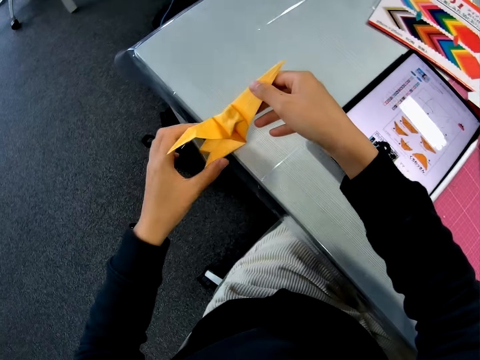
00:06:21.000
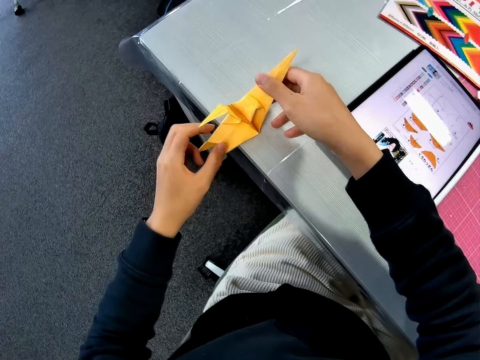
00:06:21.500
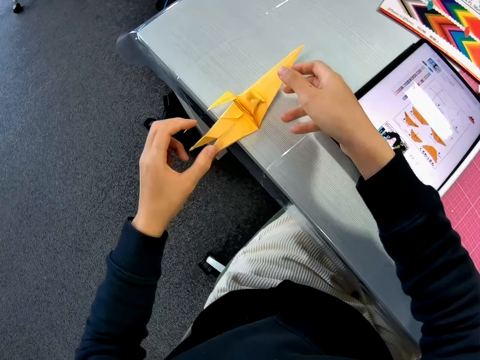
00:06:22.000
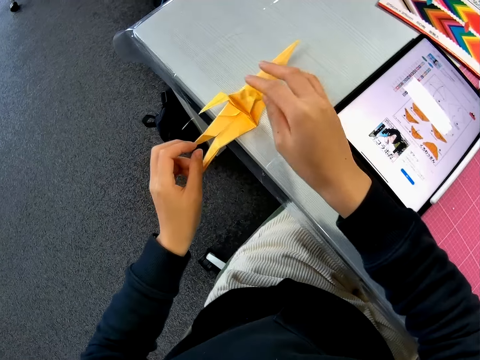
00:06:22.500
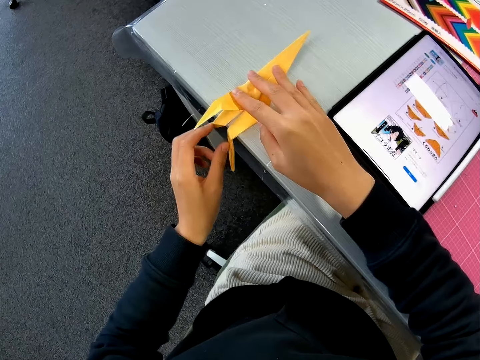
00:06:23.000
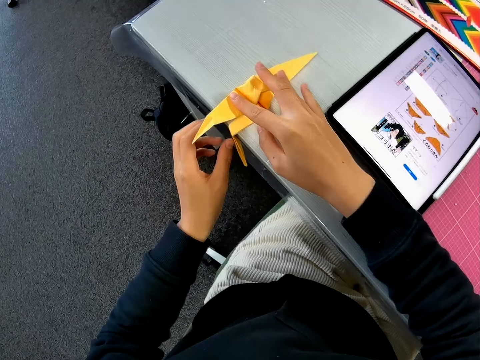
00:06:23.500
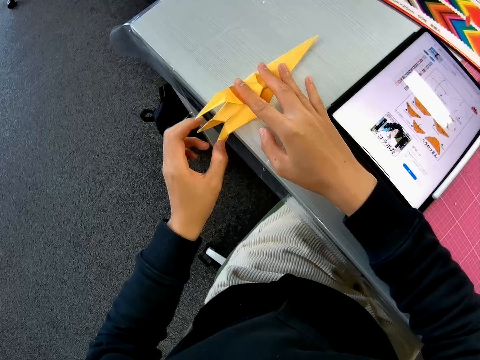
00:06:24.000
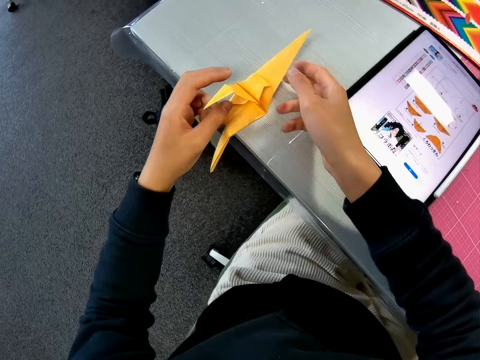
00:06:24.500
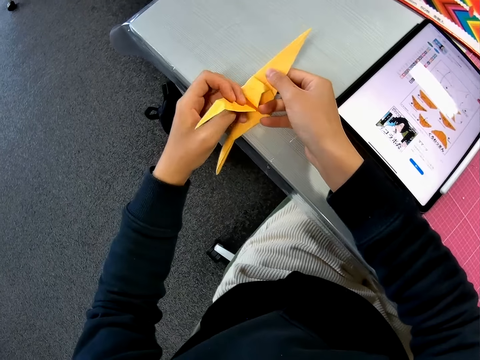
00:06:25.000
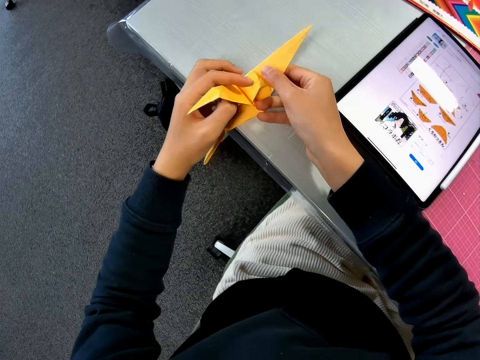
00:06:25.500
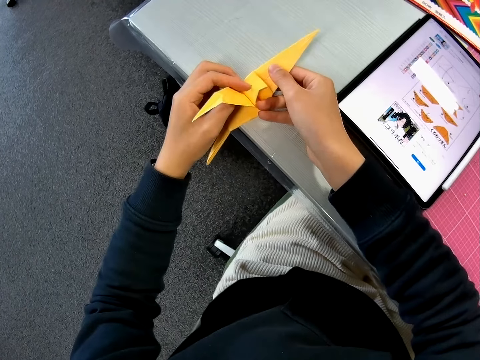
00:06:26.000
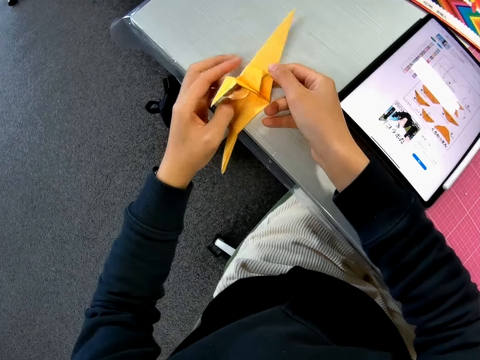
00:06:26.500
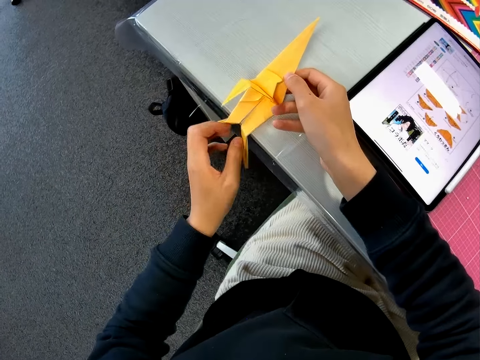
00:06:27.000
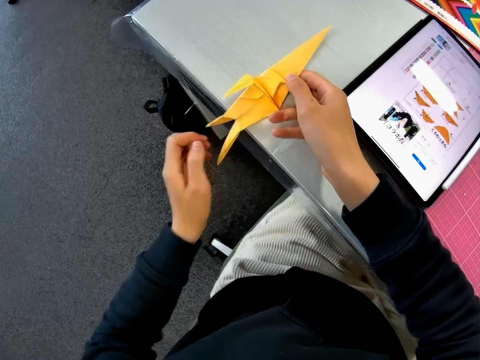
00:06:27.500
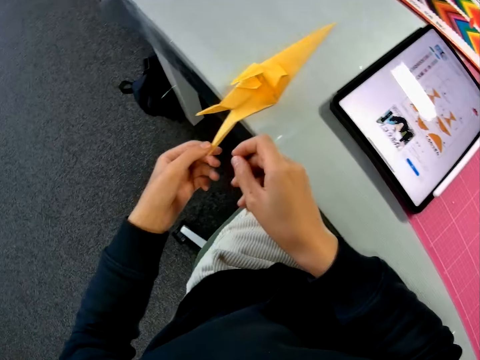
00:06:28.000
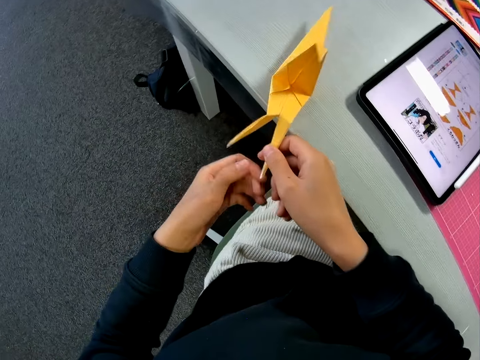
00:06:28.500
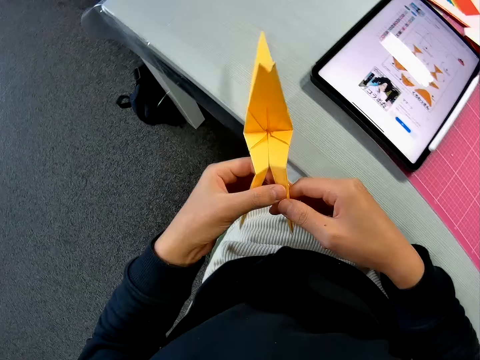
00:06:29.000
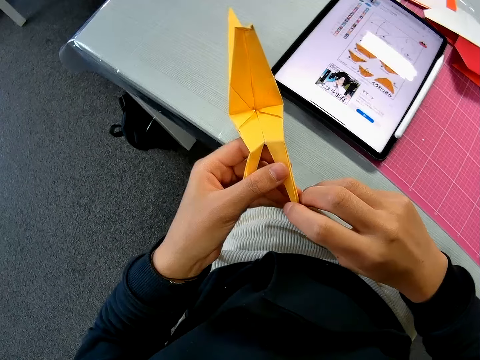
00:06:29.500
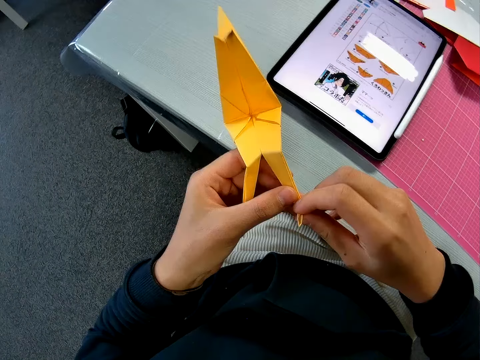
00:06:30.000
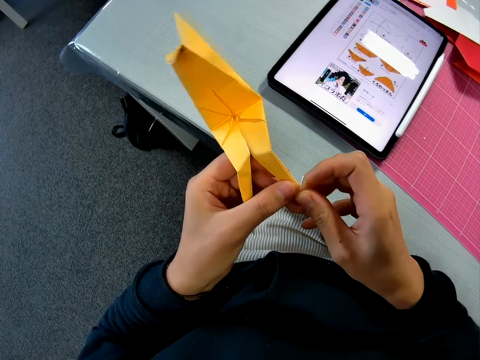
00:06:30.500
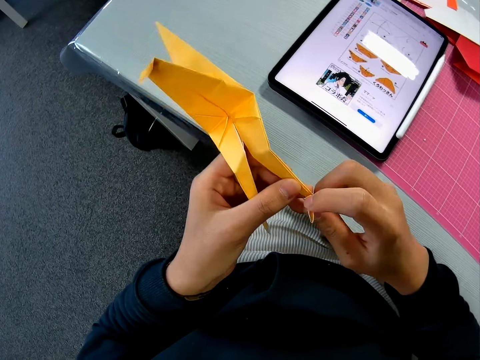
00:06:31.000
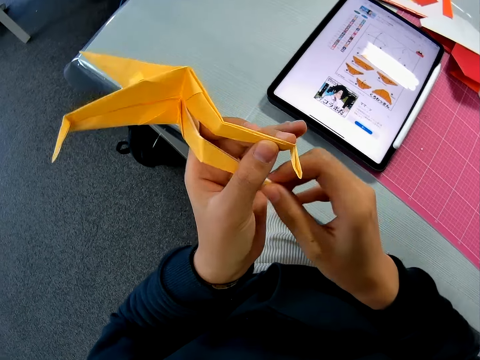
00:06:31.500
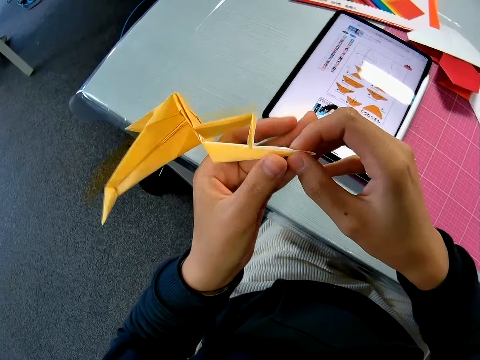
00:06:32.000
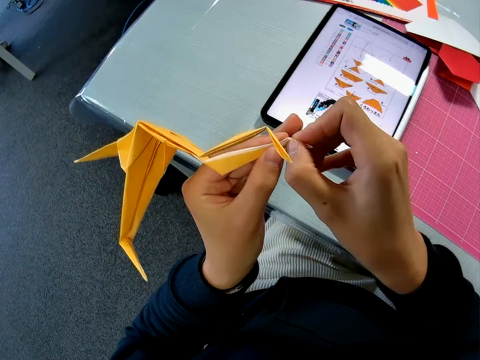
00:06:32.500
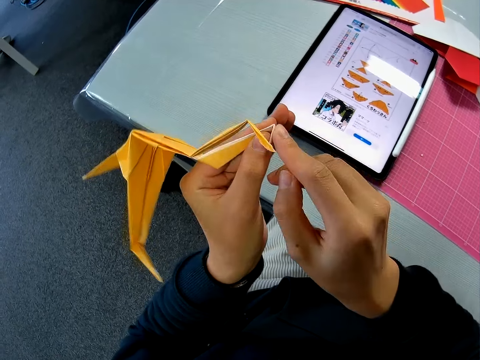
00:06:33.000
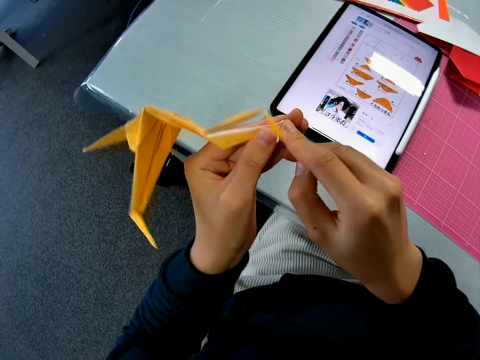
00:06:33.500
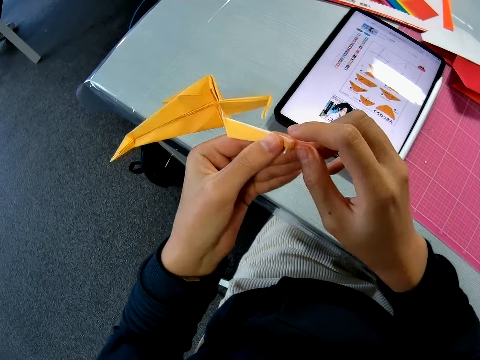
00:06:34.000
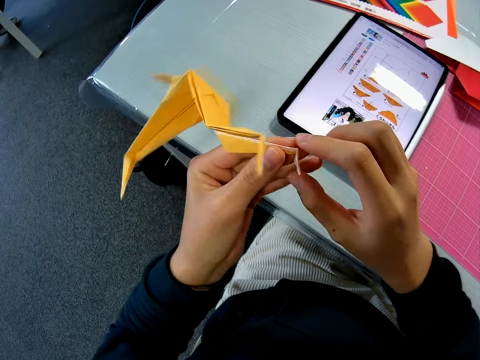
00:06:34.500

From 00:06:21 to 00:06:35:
The camera wearer puts the yellow paper craft or origami on the table with his hands. He adjusts the yellow paper craft on the table with his hands. He presses the origami. He stretches the origami. He picks up the yellow paper craft on the table with his hands. He folds the yellow paper craft on the table with his hands. He folds the origami again.

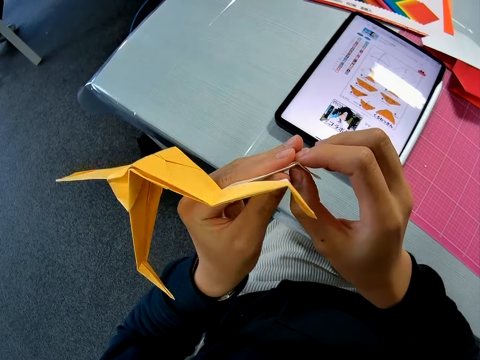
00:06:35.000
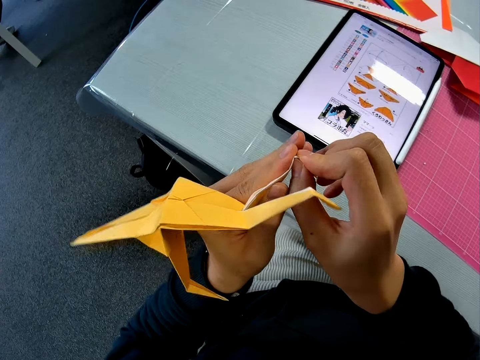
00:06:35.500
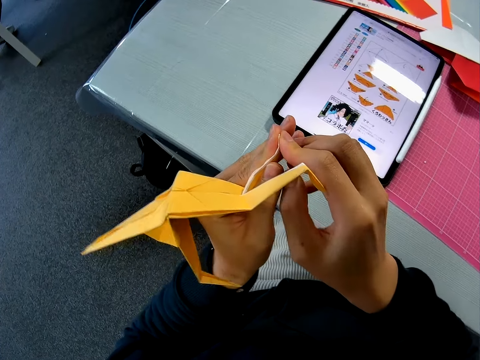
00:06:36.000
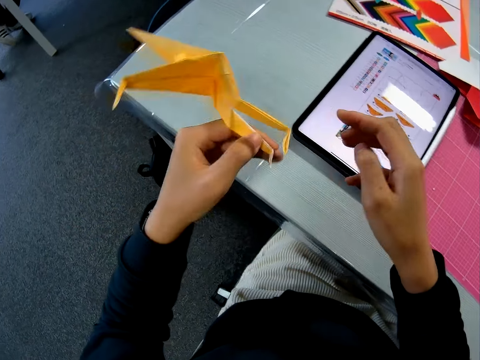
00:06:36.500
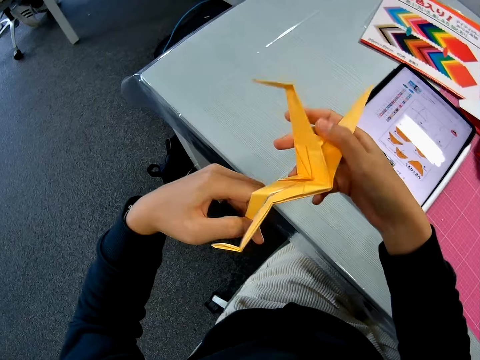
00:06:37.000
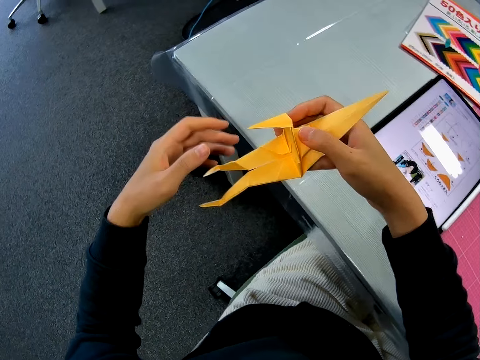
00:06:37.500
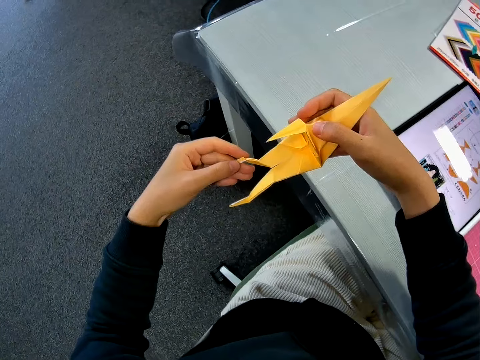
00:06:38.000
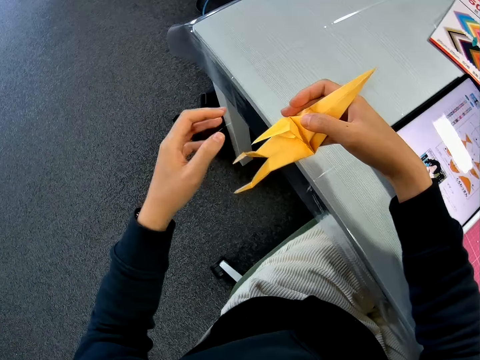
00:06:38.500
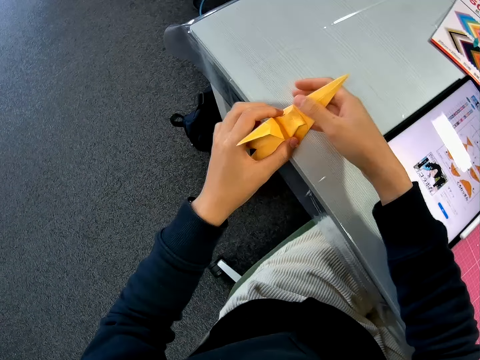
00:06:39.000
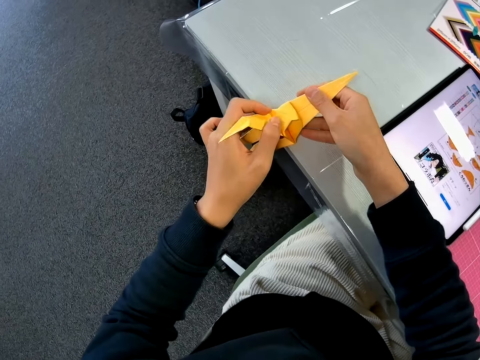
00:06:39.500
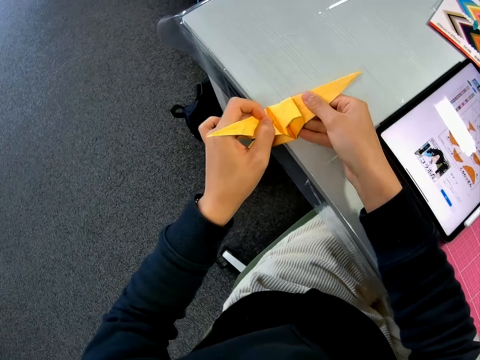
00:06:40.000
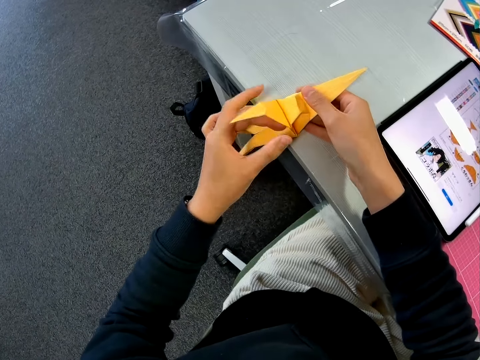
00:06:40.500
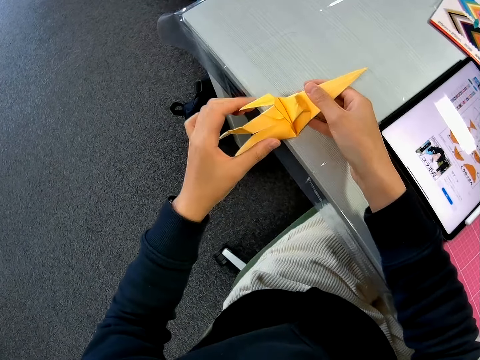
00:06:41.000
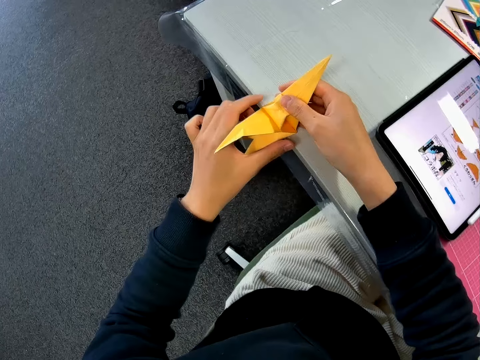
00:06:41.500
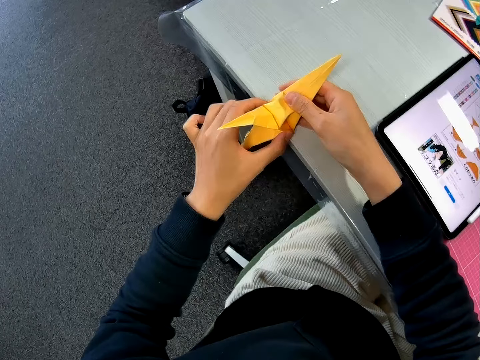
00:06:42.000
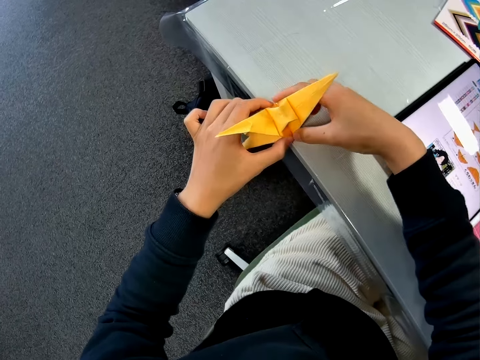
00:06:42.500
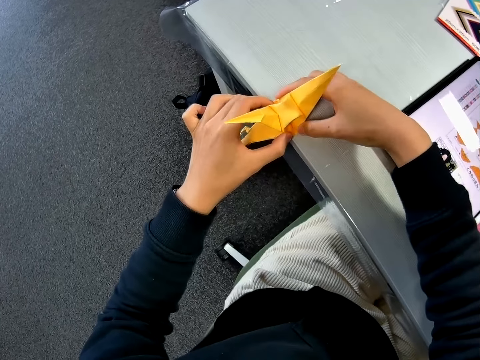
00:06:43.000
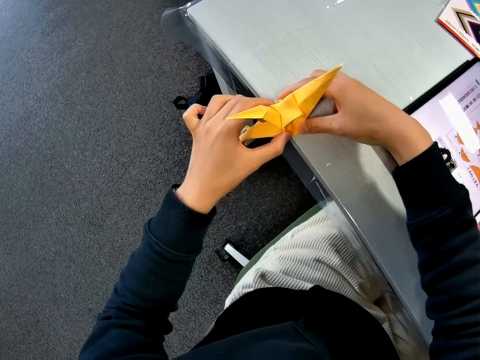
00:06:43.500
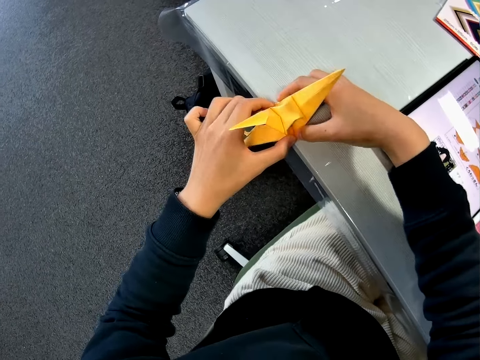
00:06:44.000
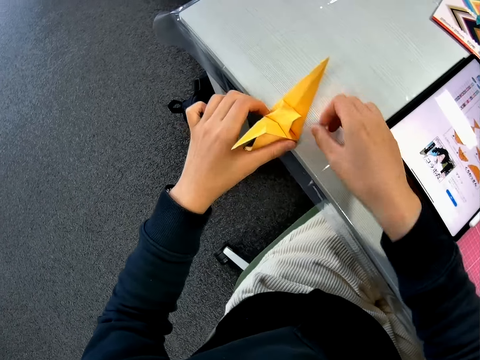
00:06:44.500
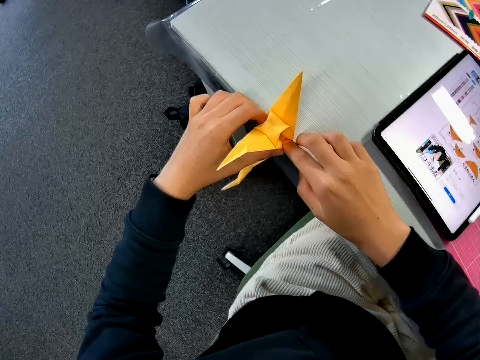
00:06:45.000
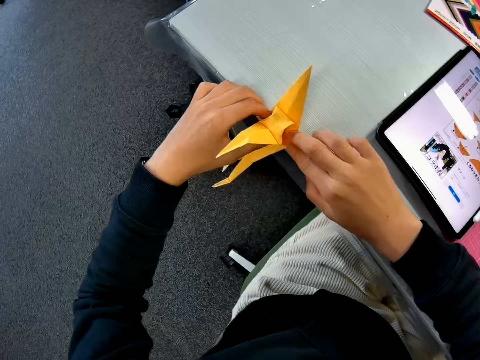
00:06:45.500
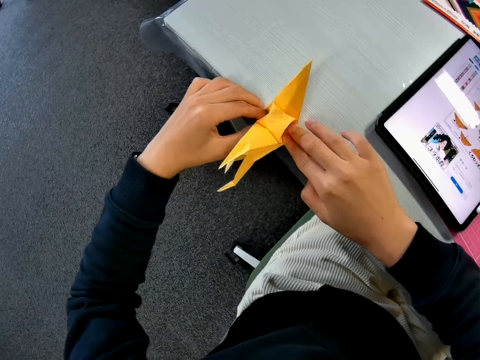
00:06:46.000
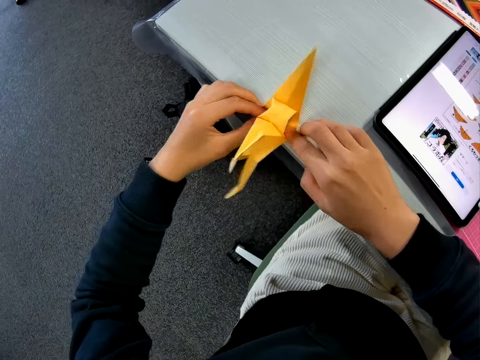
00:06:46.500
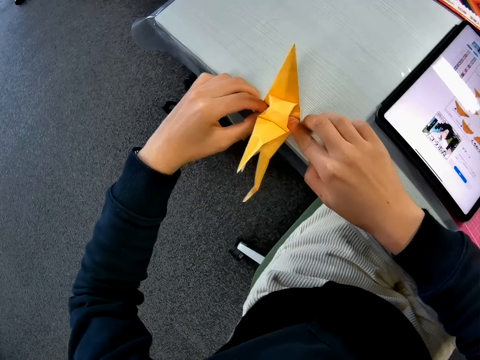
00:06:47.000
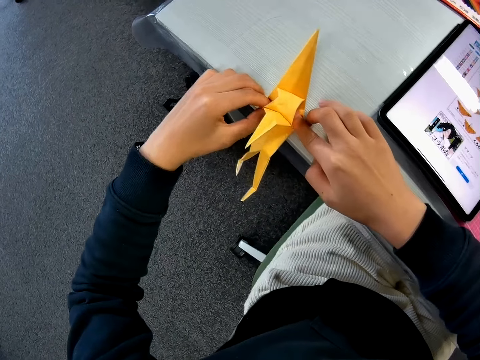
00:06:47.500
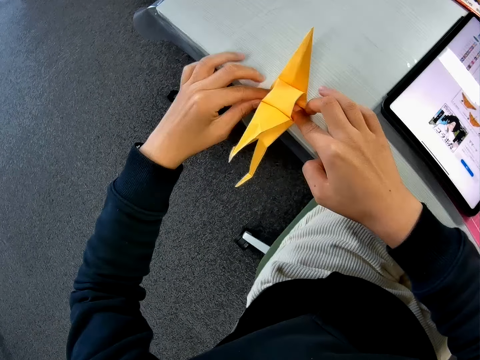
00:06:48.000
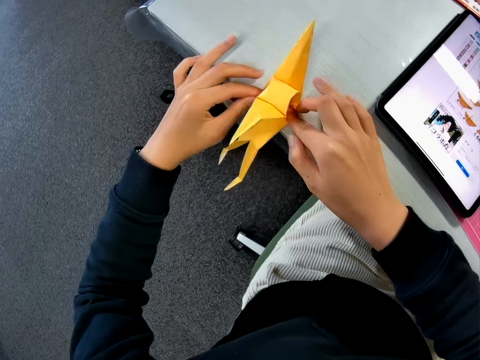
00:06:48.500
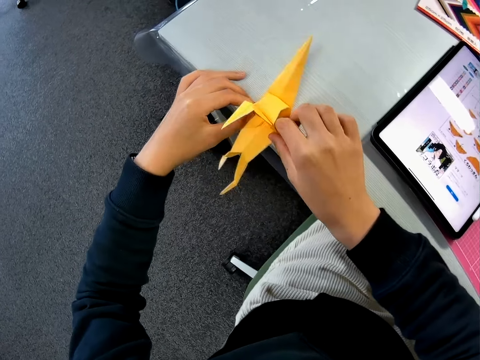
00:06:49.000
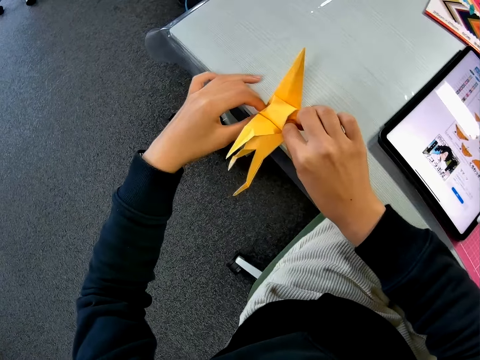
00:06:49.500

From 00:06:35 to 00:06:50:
The camera wearer folds the origami or yellow paper craft. He puts the yellow paper craft on the table with his hands. He adjusts the yellow paper craft on the table with his hands. He presses the origami.
